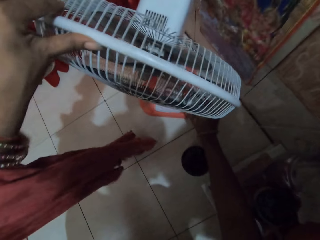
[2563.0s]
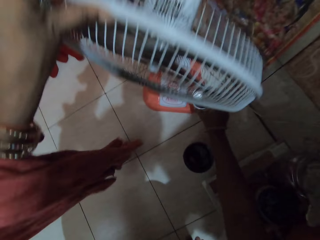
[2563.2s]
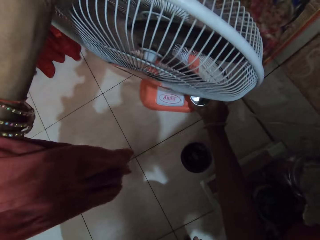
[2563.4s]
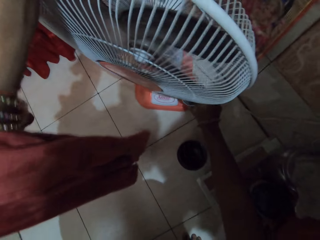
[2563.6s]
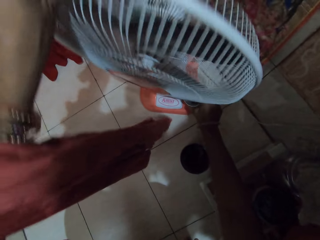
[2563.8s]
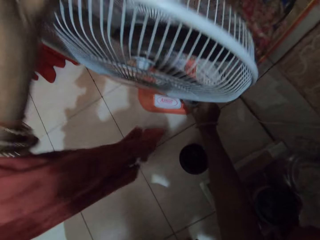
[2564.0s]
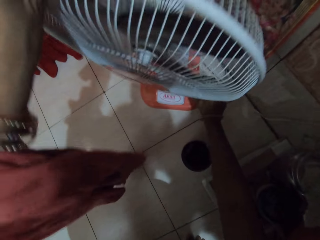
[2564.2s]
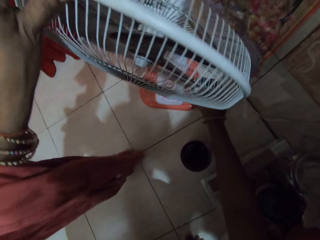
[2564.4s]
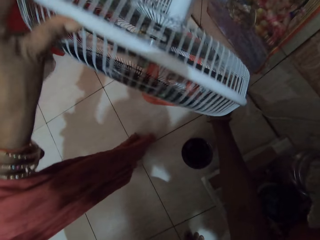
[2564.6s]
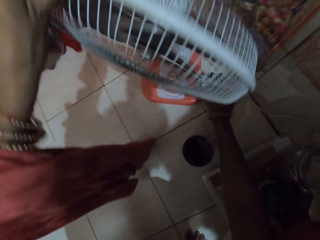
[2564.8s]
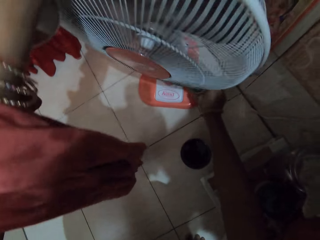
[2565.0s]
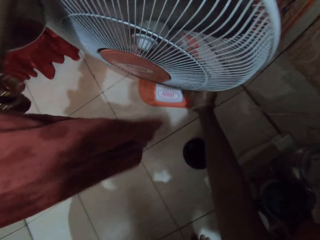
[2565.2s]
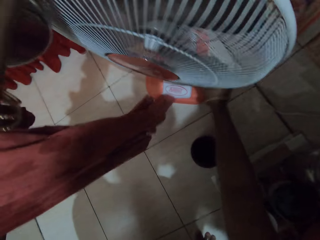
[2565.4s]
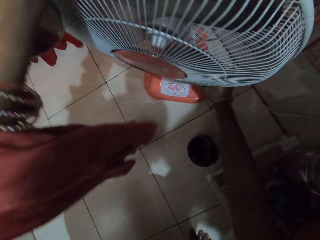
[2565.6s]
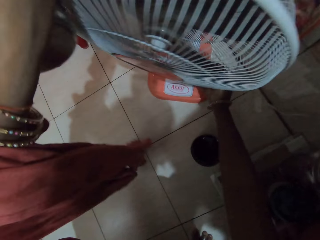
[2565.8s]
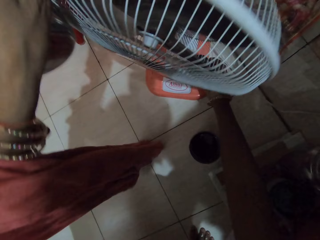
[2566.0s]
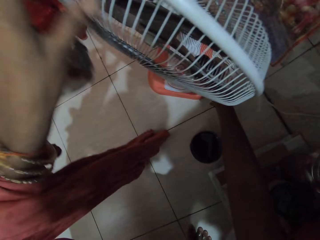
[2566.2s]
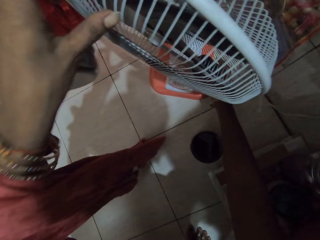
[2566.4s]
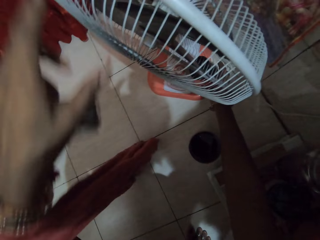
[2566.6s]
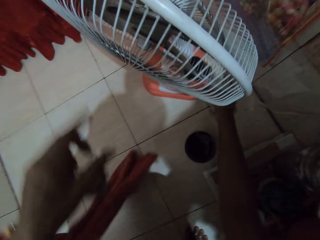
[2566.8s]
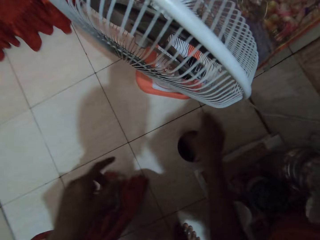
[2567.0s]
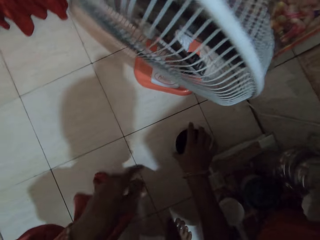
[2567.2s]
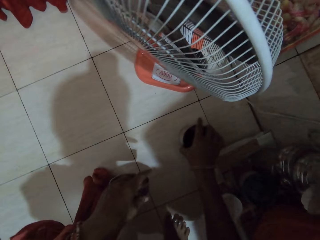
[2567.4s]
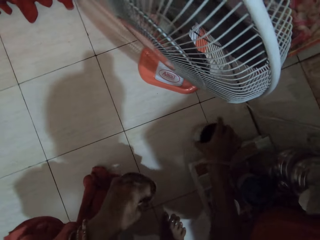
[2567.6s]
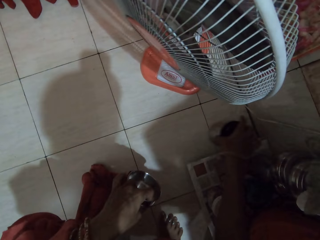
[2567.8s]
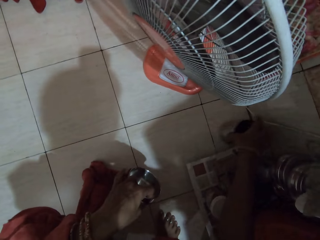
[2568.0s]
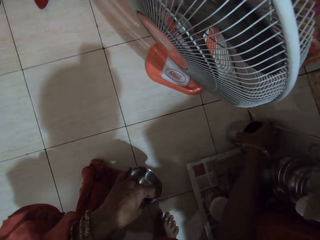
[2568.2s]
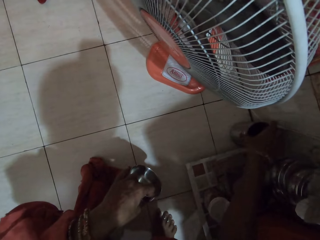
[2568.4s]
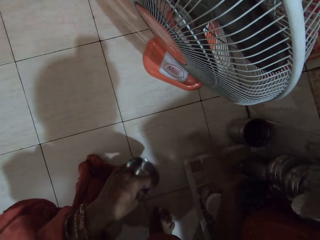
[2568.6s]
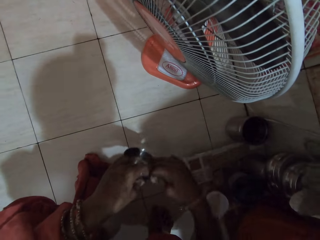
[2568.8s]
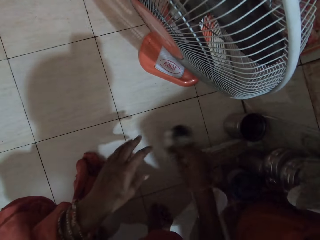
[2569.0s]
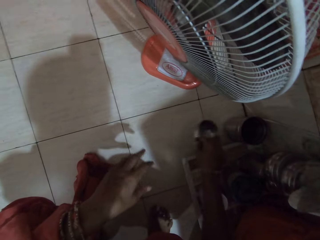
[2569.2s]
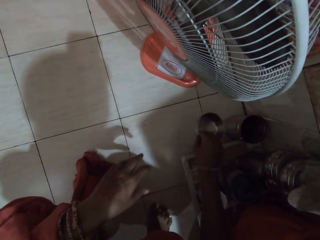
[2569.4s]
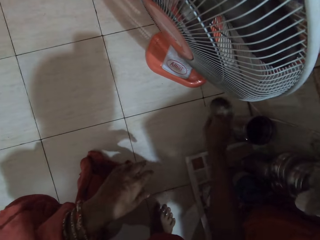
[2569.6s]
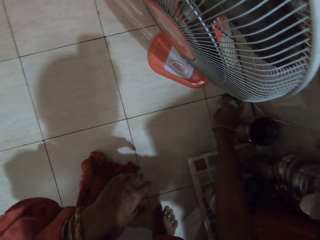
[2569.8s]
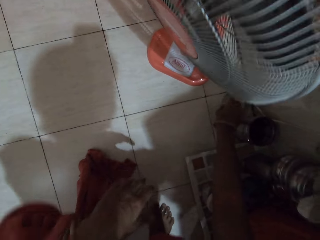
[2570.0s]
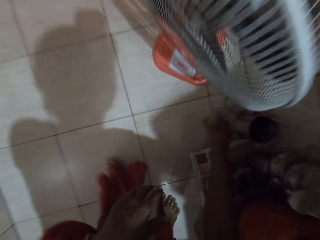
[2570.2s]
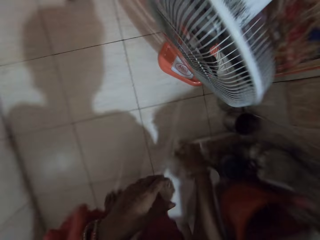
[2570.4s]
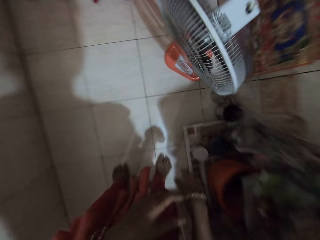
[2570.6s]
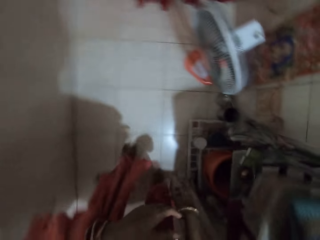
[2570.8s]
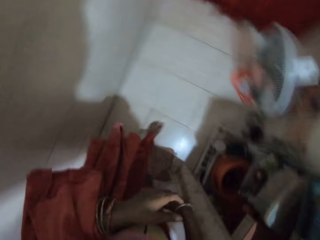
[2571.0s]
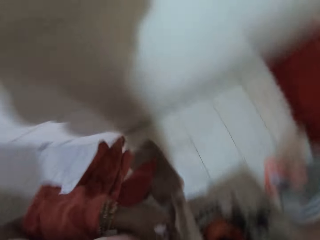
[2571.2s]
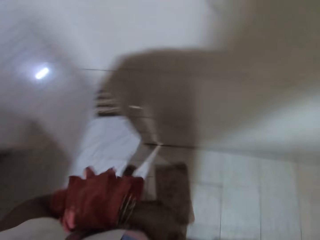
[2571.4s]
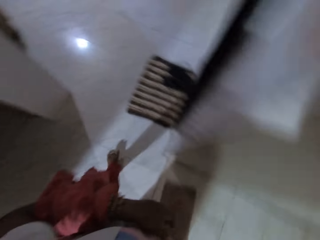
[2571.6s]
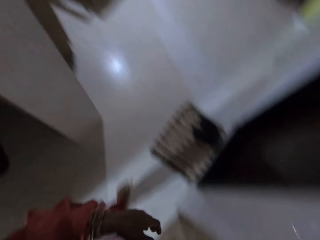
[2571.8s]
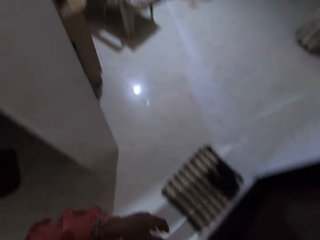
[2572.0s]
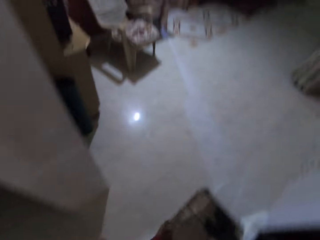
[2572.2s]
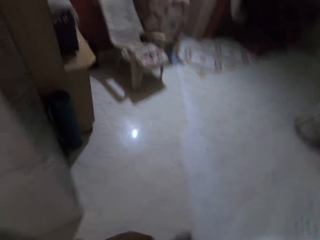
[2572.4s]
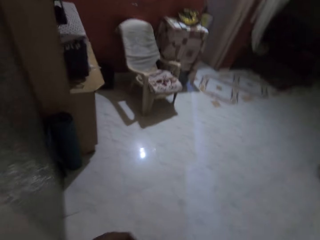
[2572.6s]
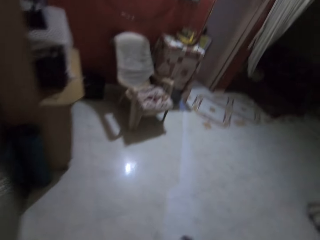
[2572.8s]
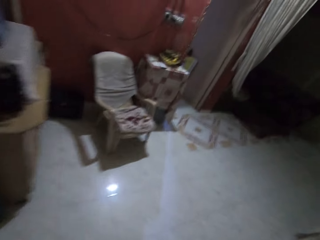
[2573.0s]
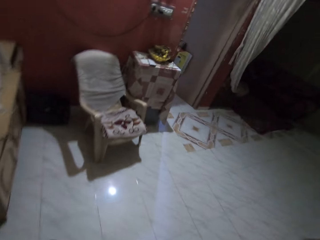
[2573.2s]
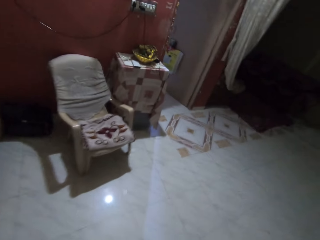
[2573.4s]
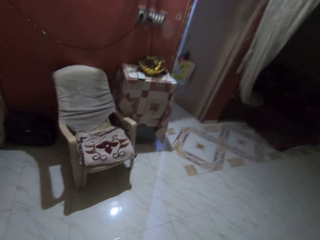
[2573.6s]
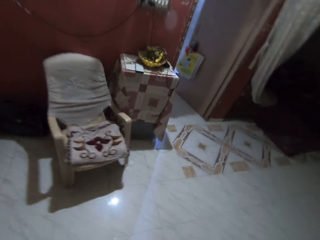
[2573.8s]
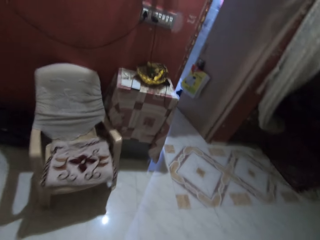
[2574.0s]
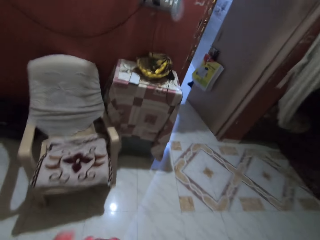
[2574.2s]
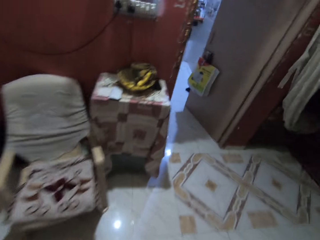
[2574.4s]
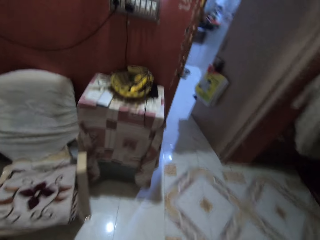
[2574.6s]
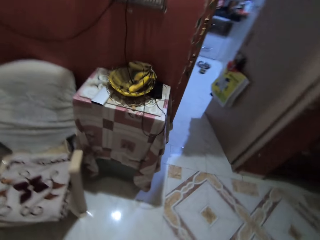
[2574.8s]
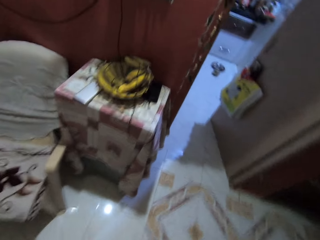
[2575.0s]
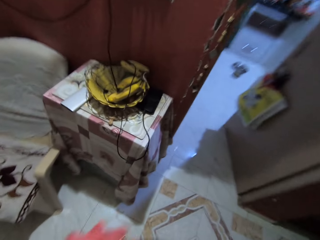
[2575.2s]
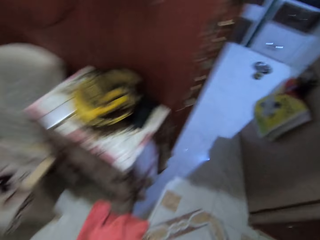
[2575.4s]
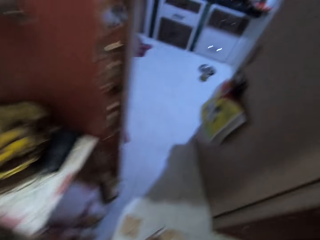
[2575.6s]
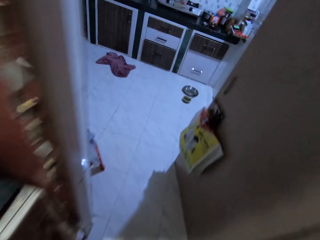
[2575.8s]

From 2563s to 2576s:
The camera wearer touches the fan. She moves the cup of juice on the ground with her right hand. She moves the dish. She passes the plate from her left hand to her right hand. She drops the plate on the ground with her right hand. She touches the bangle in her right hand with her left hand. She walks.

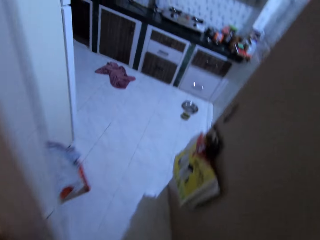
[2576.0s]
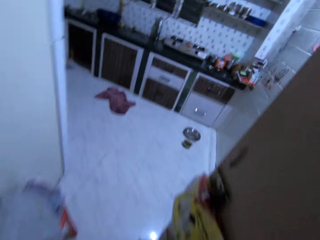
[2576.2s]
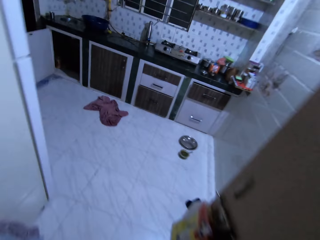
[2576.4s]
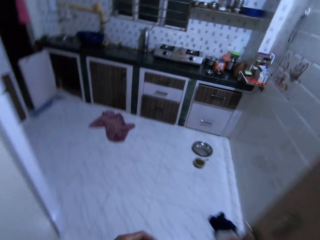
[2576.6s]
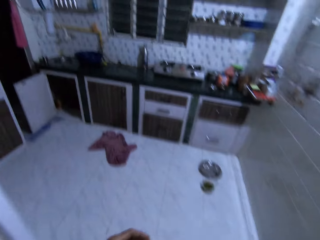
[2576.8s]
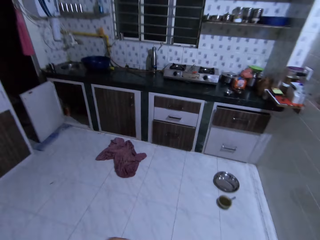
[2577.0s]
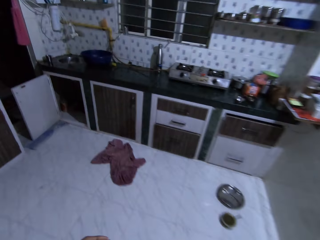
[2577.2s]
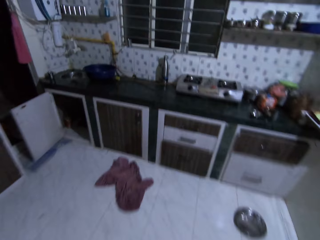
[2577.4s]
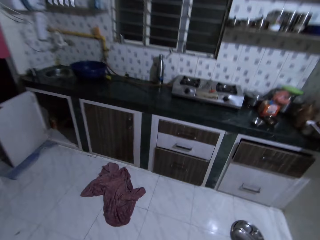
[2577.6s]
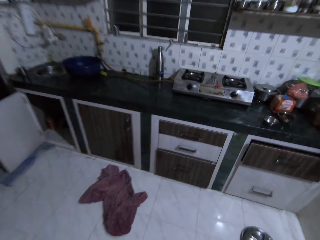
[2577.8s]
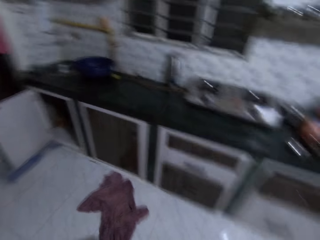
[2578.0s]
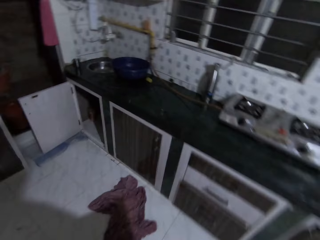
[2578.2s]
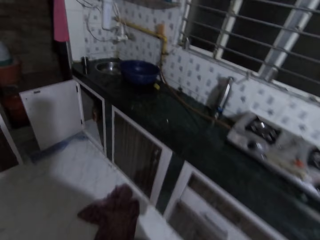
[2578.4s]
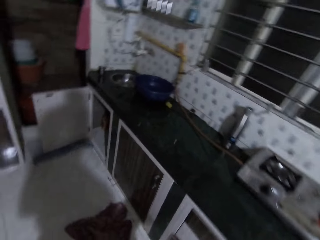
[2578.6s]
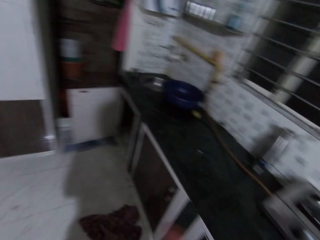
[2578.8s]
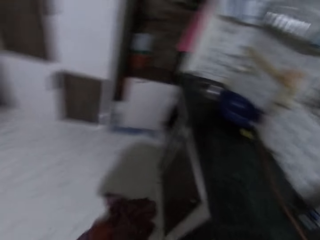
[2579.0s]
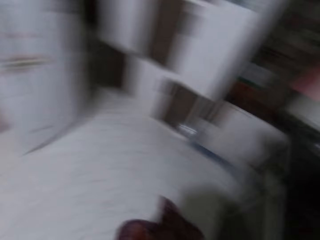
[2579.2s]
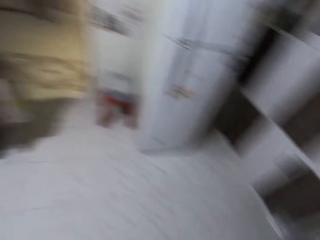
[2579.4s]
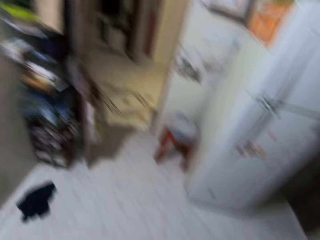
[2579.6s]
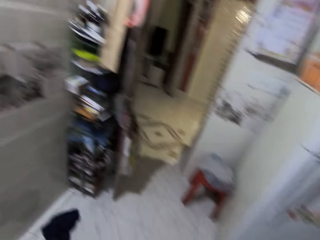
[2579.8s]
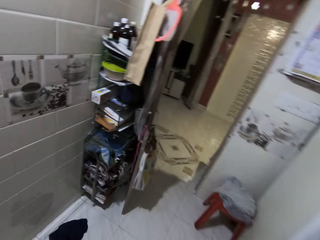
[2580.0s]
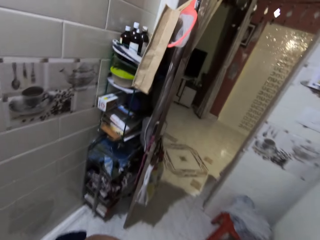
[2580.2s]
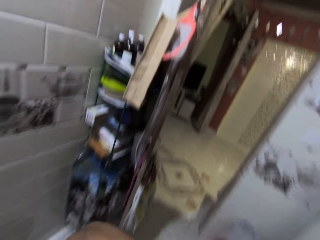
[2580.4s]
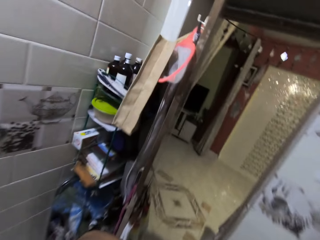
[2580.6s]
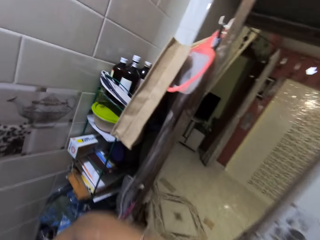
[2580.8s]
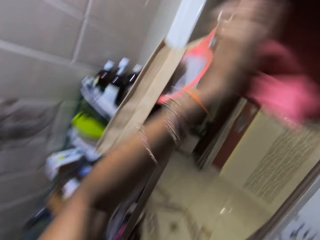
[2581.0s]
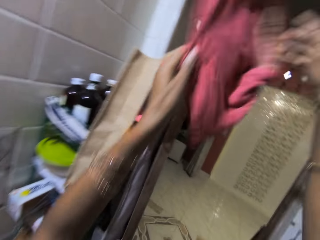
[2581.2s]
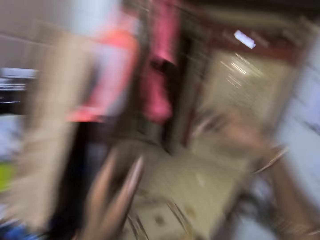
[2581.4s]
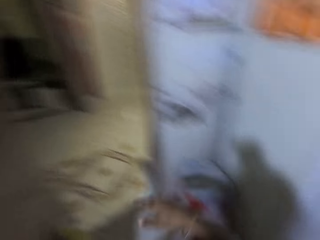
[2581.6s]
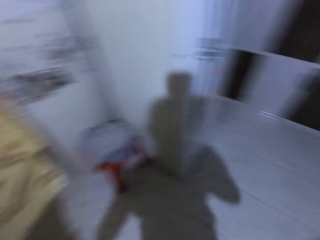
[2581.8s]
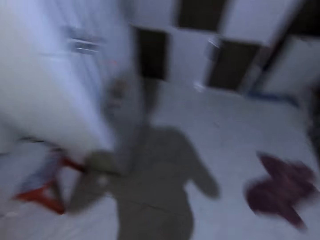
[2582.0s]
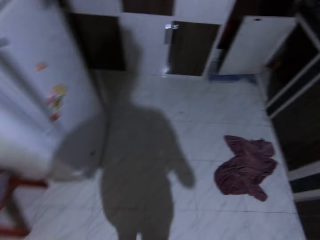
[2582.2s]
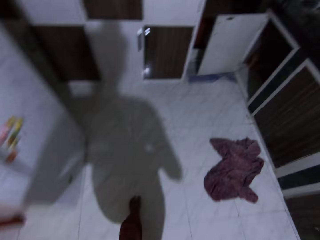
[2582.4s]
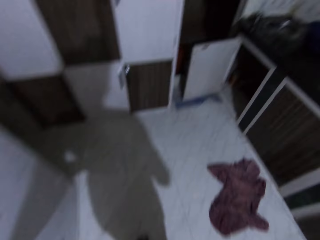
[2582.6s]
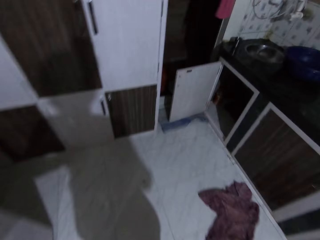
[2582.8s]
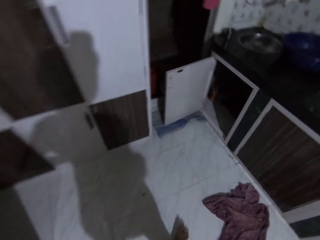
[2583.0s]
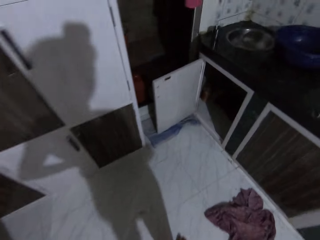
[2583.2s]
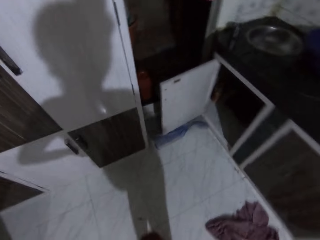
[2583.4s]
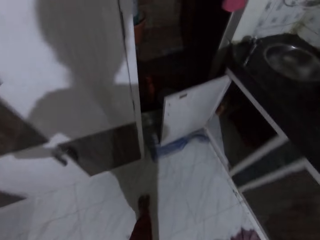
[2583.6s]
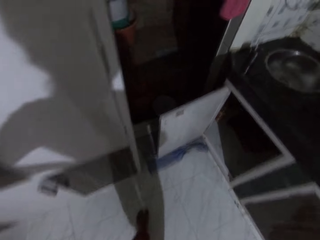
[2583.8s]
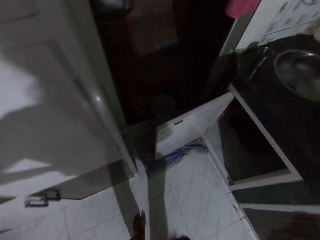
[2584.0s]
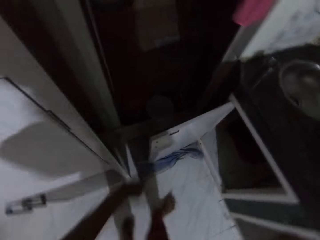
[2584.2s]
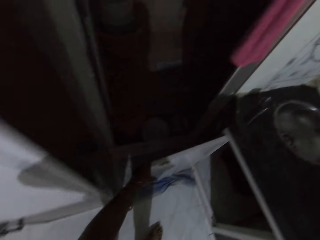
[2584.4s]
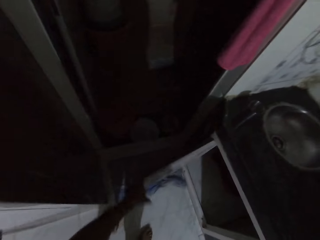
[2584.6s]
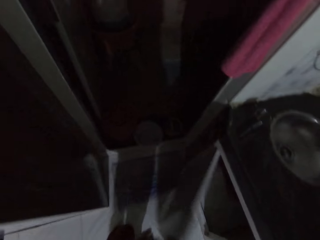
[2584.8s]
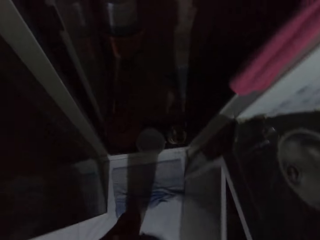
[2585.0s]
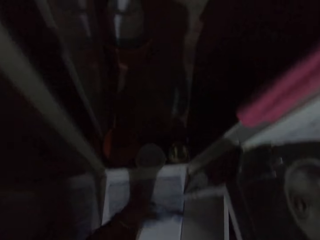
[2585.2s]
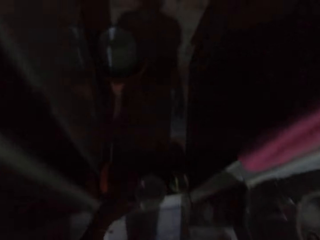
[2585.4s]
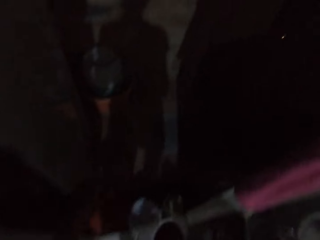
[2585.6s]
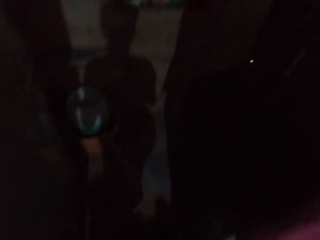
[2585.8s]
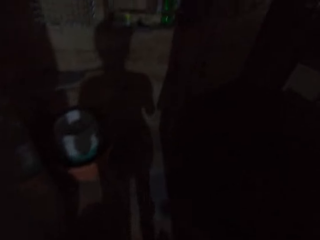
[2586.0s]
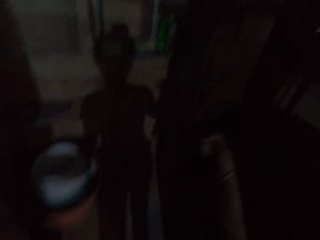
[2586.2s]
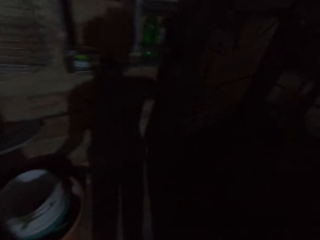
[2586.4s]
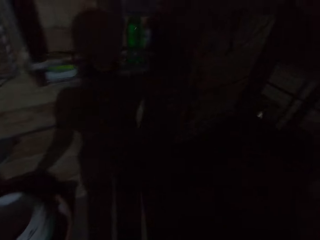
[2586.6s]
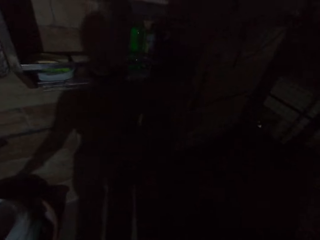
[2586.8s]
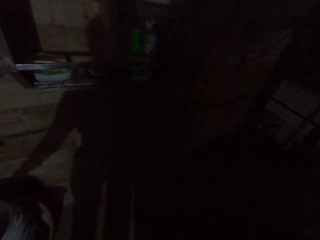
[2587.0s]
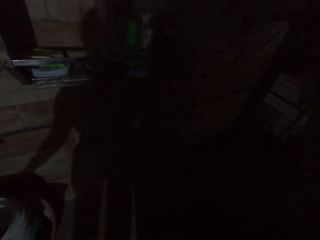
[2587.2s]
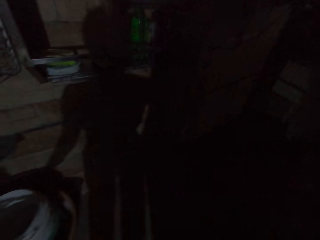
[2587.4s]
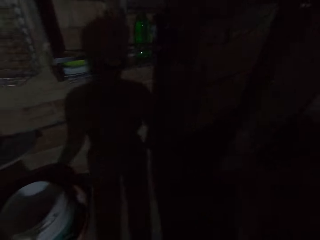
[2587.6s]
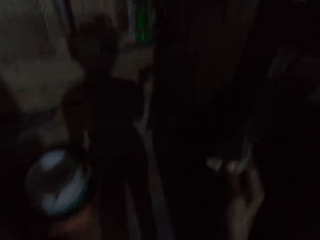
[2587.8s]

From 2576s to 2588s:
The camera wearer hangs the rag on a door with her hands. She walks. She closes a cabinet door with her left hand. She picks the rag from a clothes rack with her right hand.
